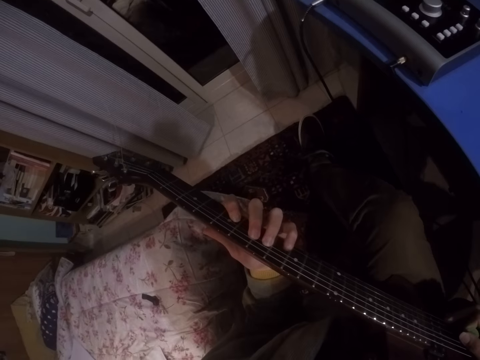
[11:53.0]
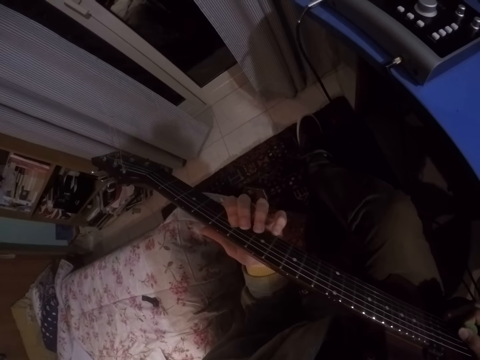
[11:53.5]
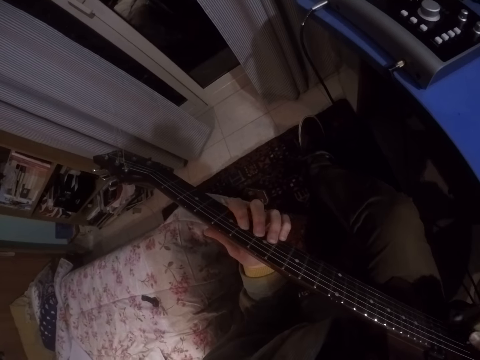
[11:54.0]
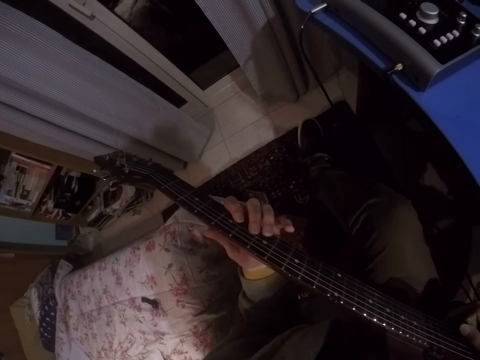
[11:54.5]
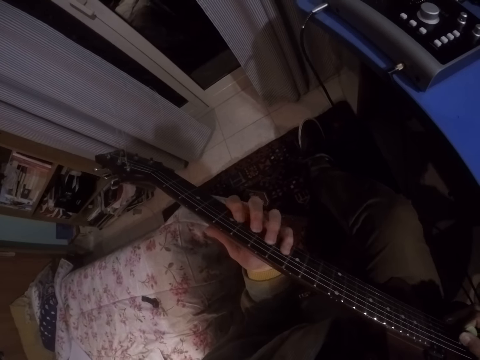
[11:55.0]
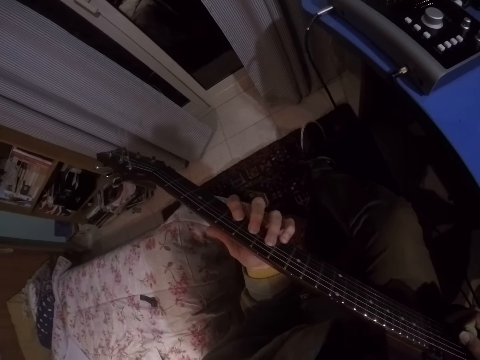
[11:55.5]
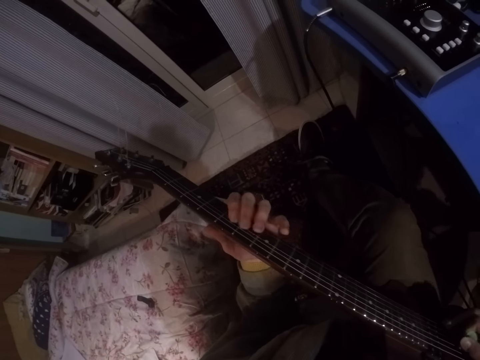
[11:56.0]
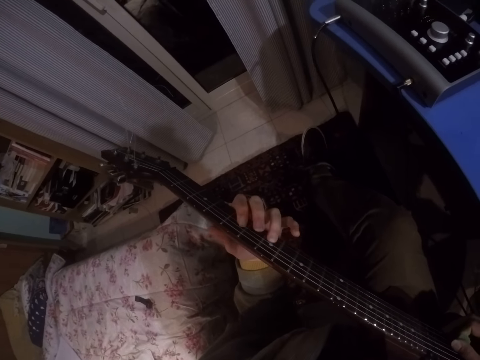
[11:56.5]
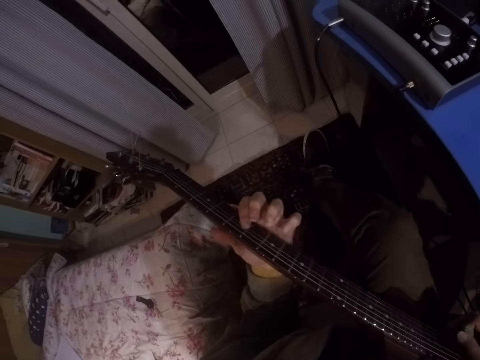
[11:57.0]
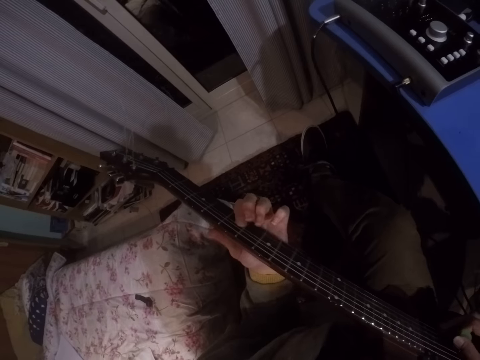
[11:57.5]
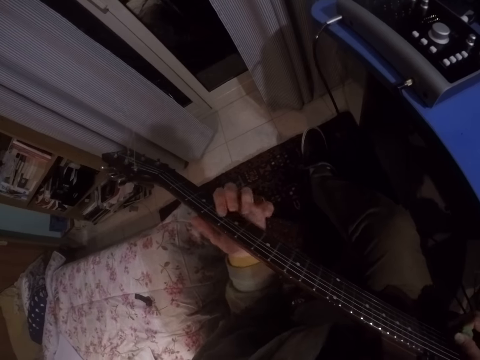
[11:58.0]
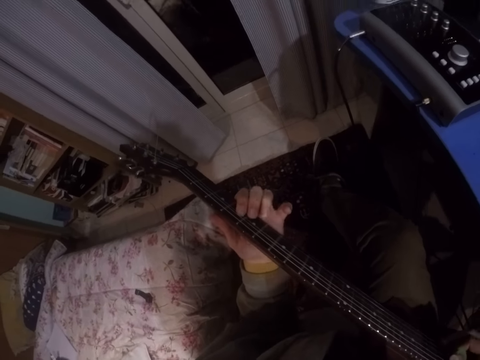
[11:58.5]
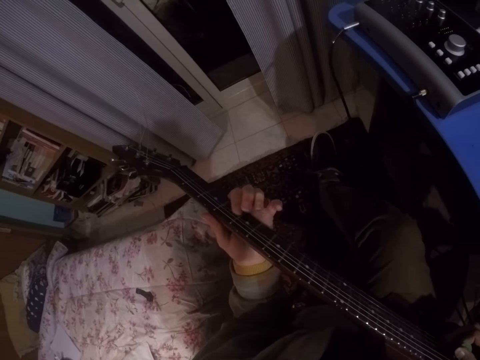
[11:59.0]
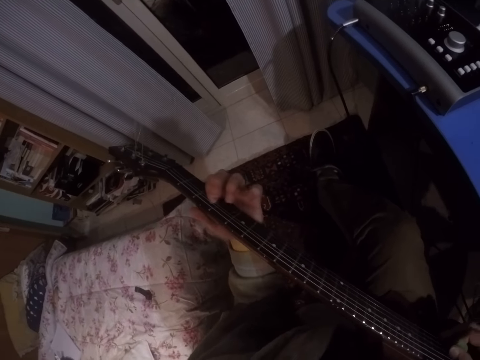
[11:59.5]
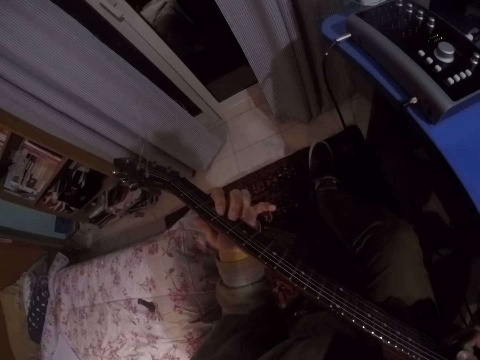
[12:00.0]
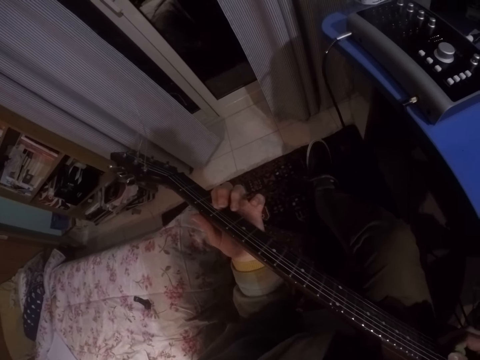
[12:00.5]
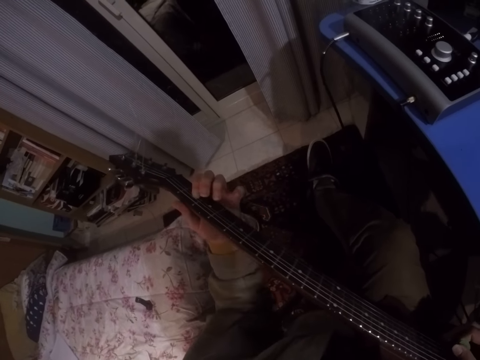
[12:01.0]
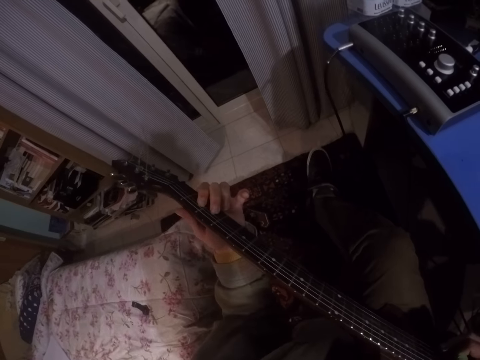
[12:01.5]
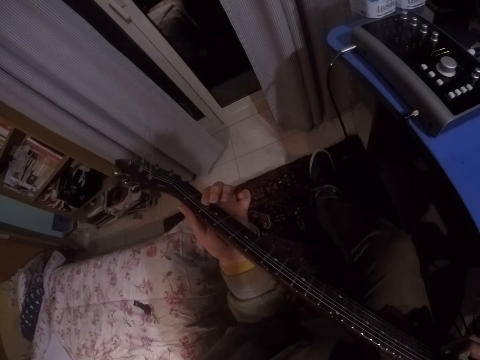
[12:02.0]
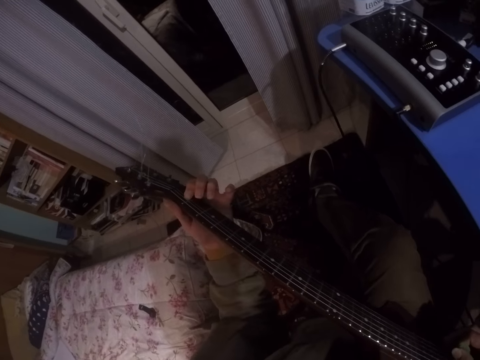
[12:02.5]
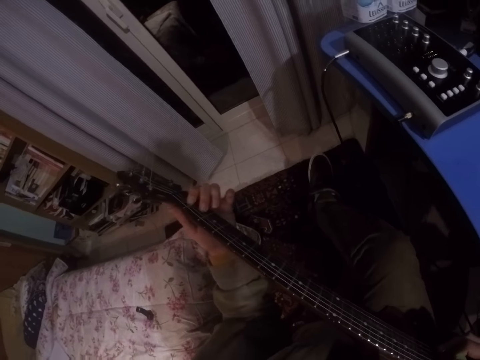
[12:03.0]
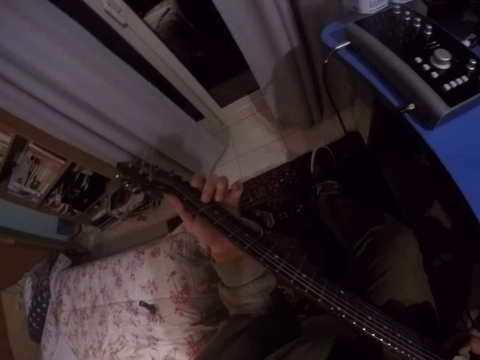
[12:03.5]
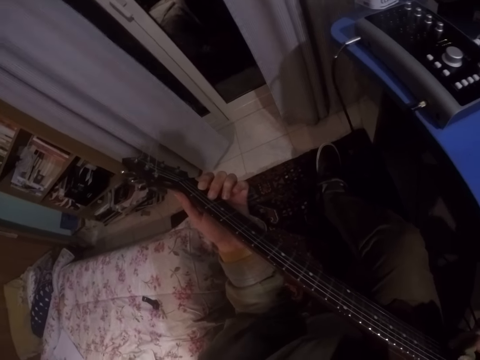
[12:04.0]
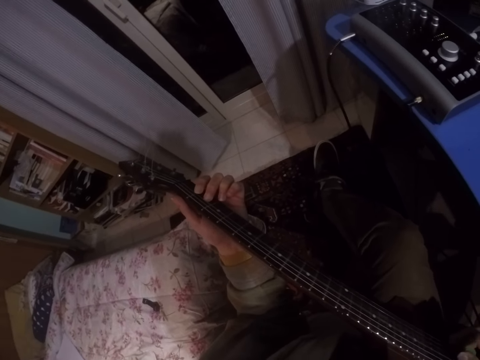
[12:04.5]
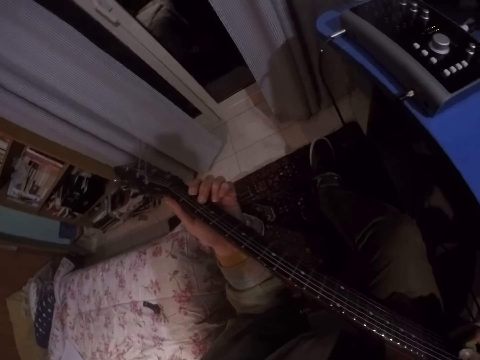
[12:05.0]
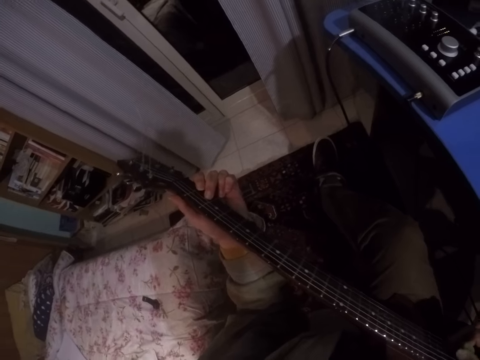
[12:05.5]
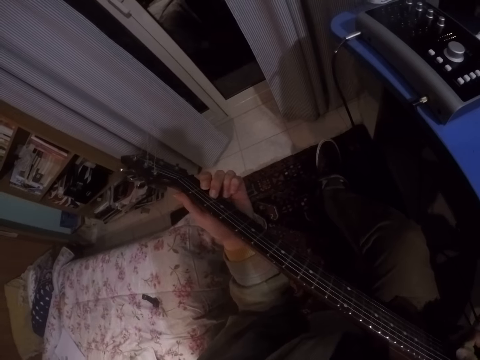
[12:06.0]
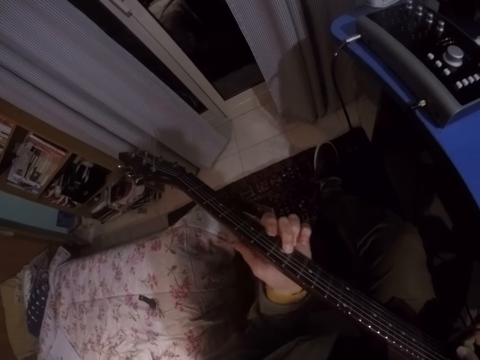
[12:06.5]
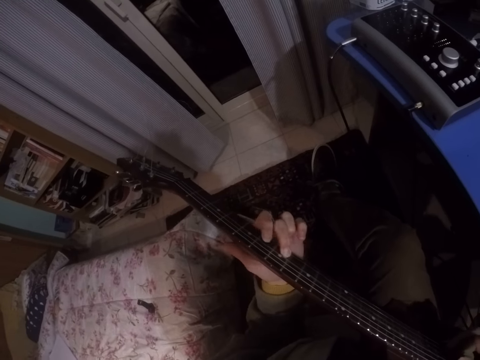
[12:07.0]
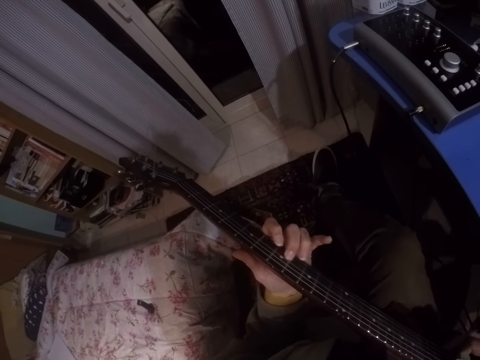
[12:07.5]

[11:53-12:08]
The camera wearer plays the guitar. They press the guitar.

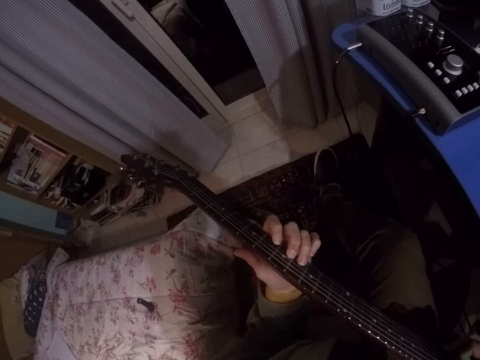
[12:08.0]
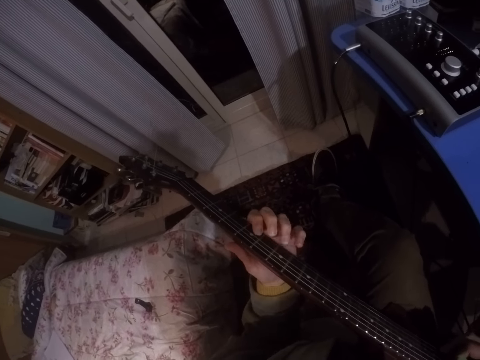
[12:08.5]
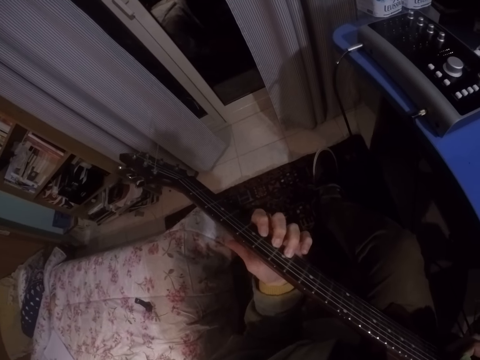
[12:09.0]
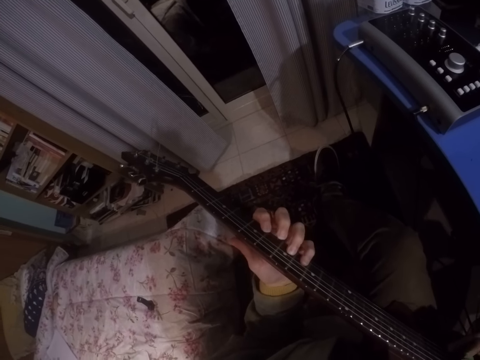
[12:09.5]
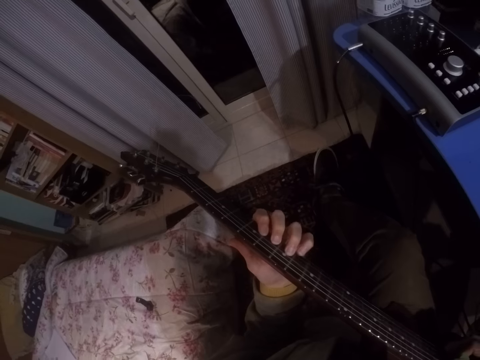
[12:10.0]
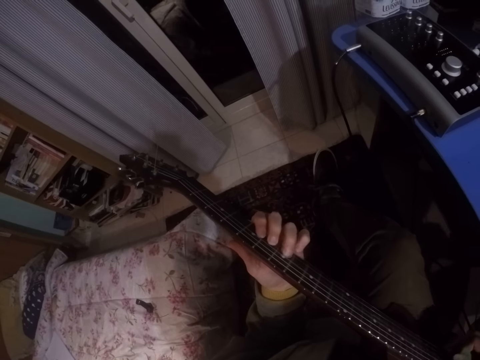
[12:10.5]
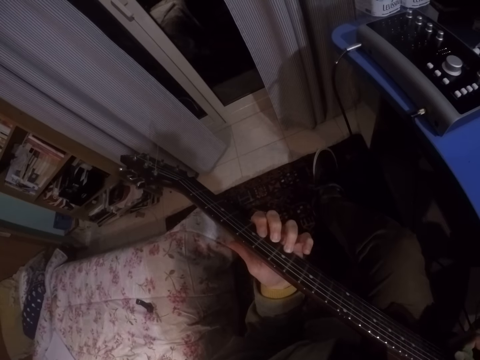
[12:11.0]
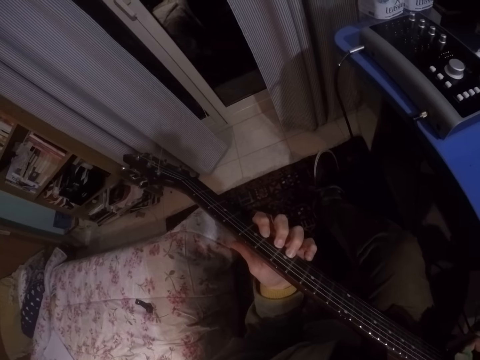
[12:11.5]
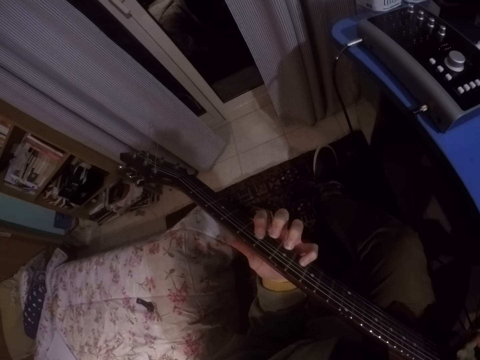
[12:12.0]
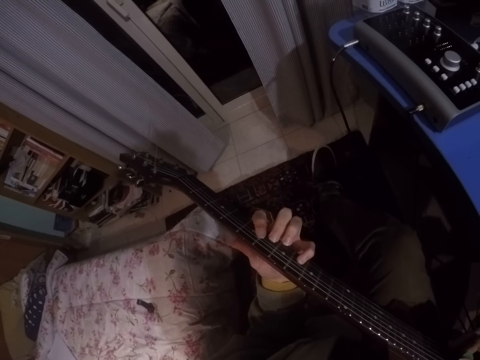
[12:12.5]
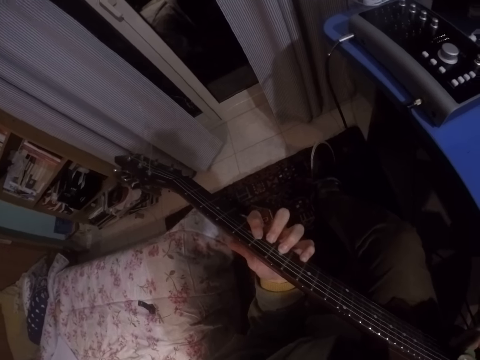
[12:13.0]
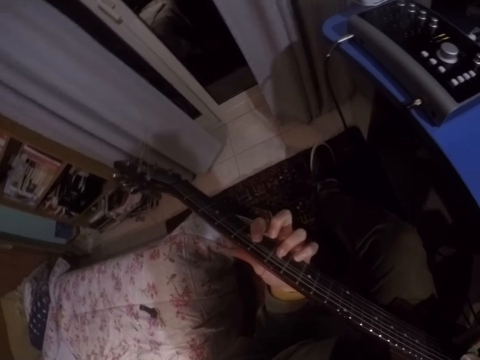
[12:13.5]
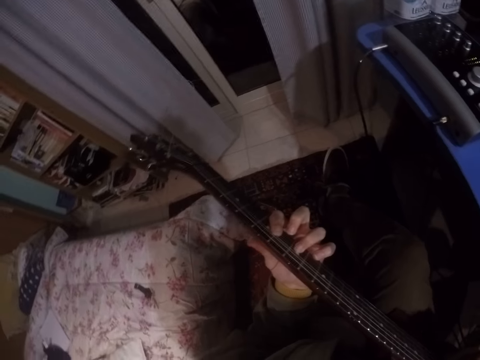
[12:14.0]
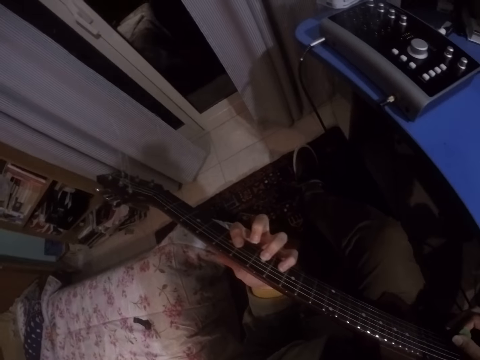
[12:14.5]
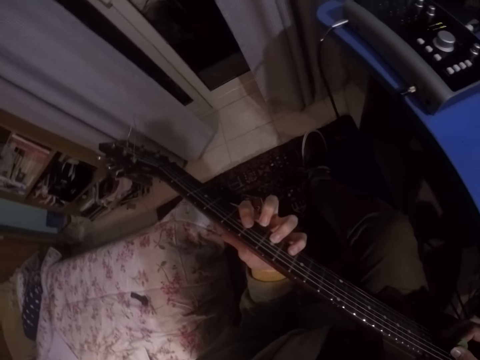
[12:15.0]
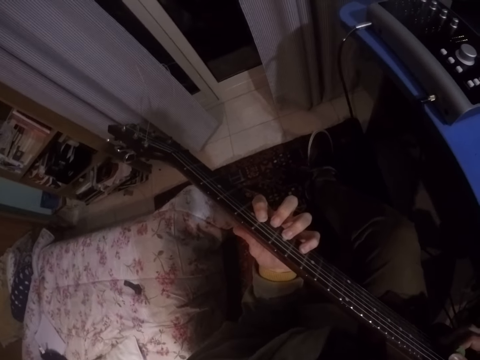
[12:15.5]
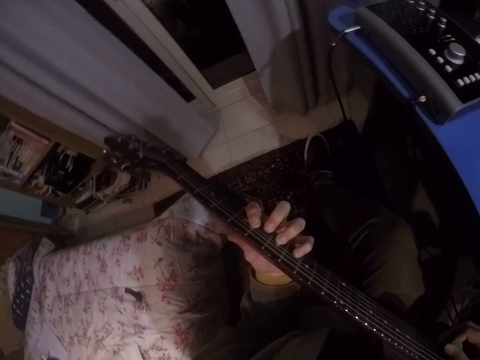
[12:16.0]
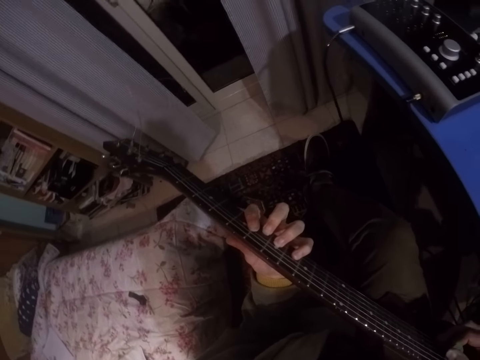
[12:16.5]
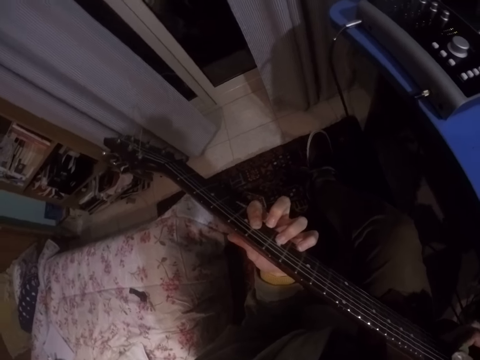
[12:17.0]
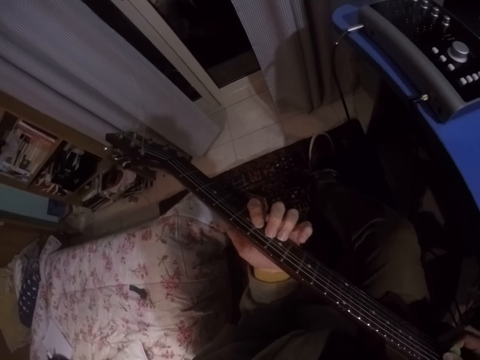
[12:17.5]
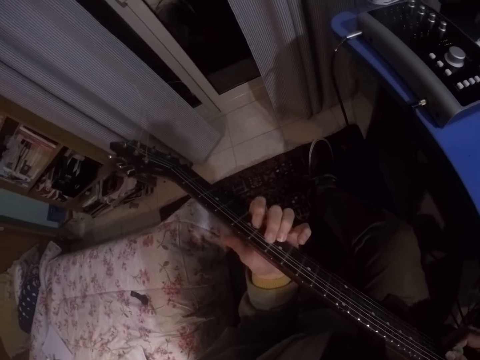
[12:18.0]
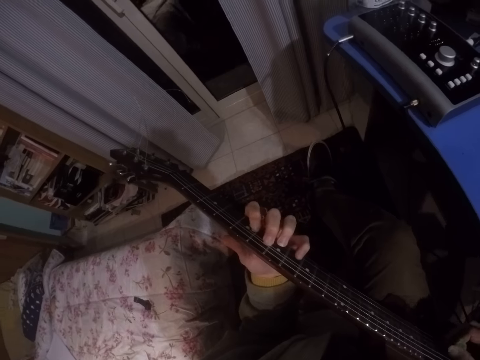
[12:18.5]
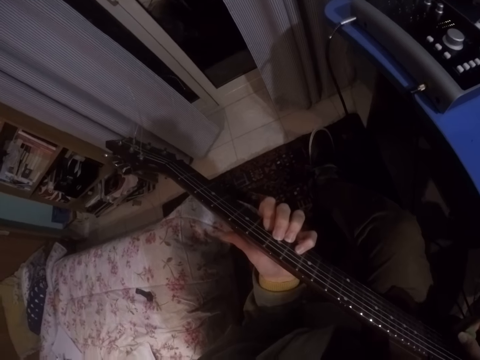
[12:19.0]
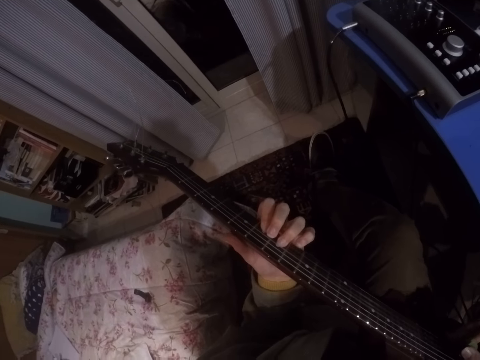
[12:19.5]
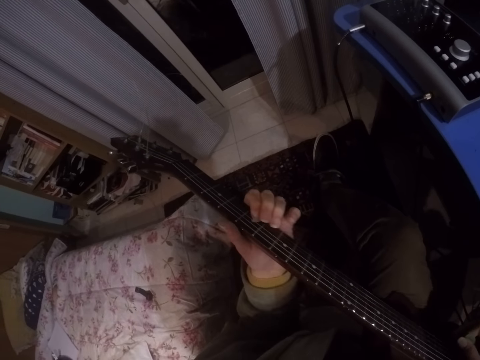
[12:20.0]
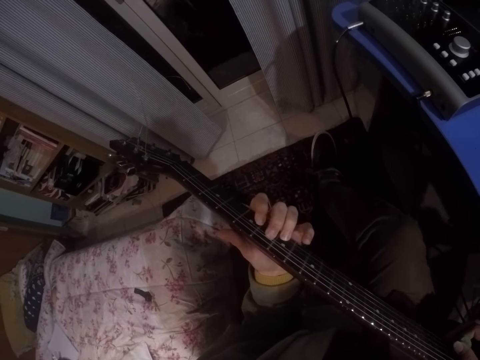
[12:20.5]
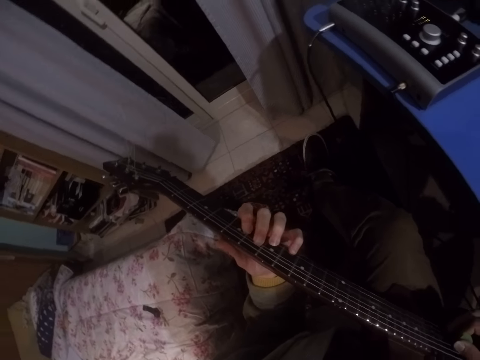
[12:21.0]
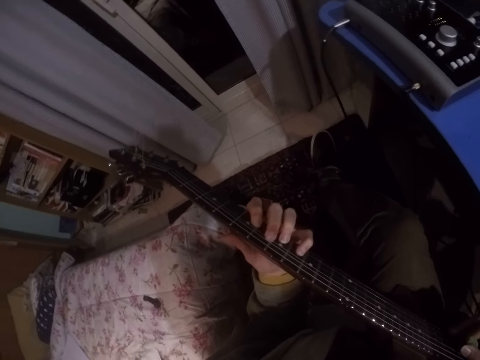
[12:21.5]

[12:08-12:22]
The camera wearer plays the guitar. He shakes his head.
